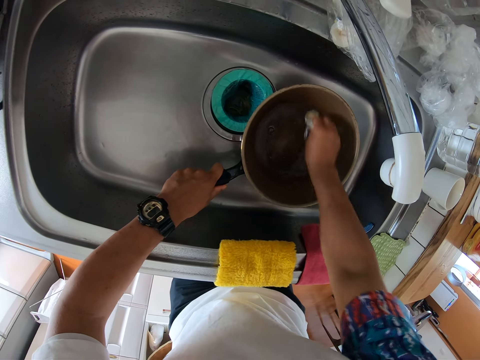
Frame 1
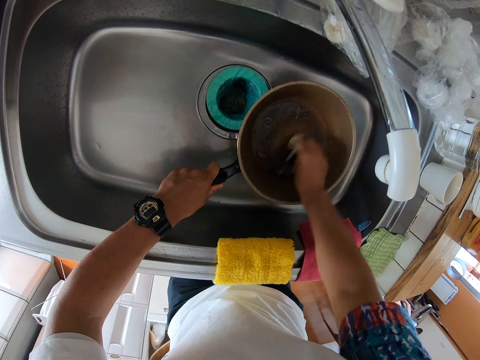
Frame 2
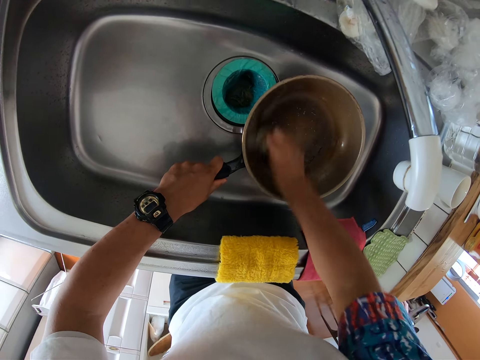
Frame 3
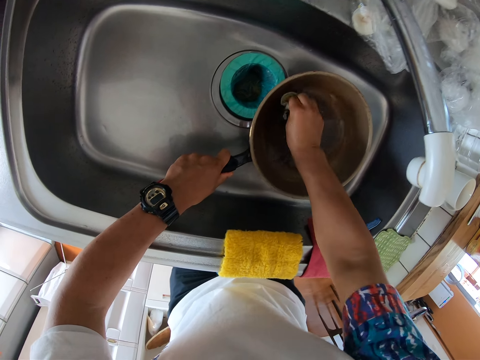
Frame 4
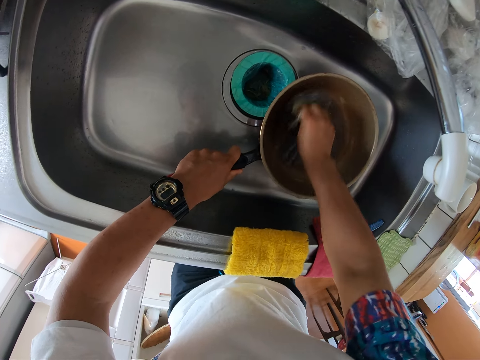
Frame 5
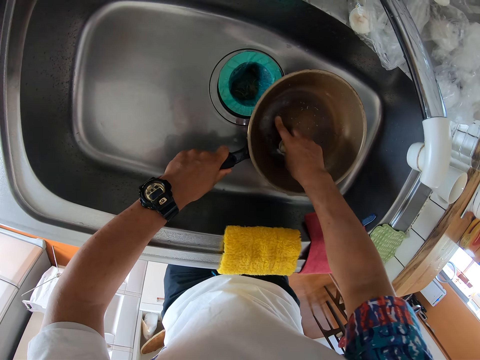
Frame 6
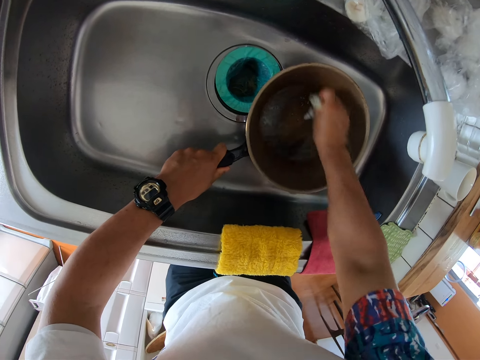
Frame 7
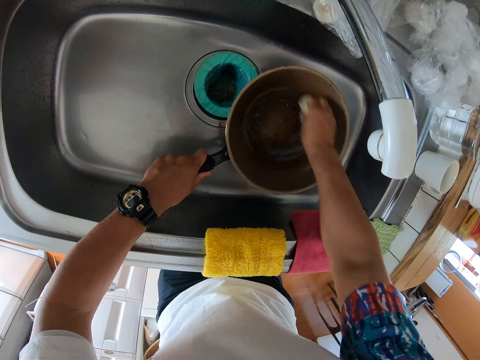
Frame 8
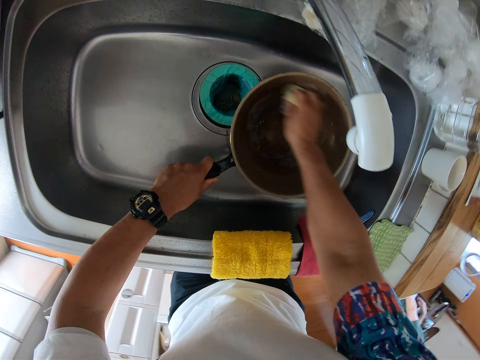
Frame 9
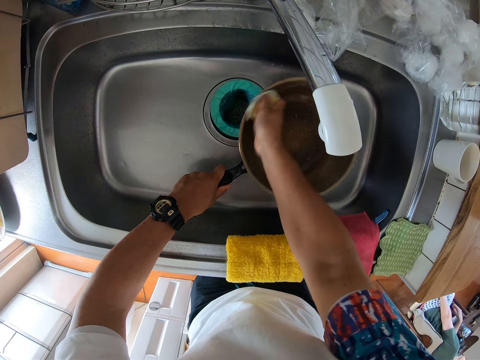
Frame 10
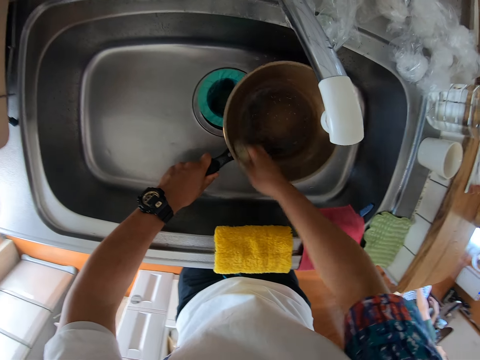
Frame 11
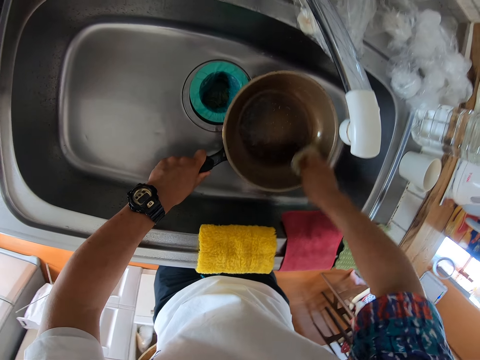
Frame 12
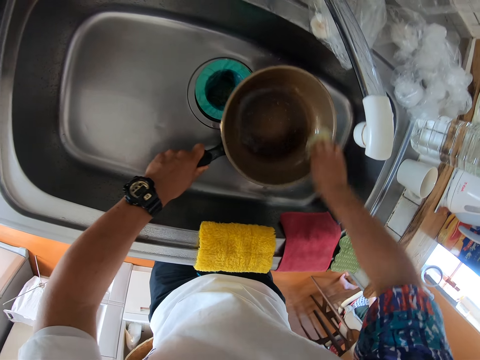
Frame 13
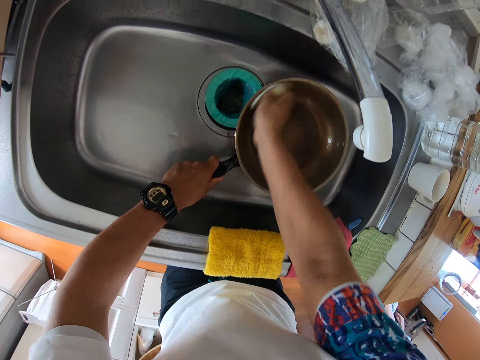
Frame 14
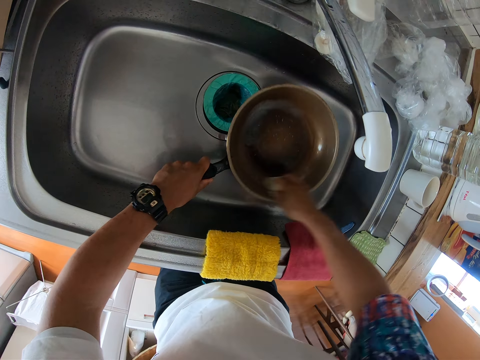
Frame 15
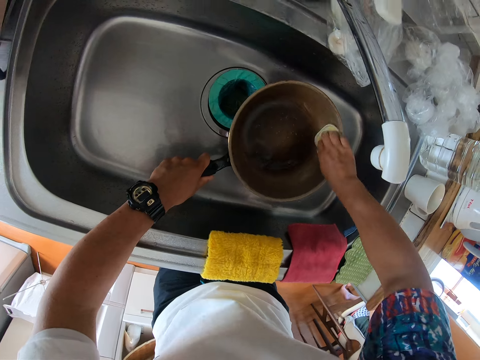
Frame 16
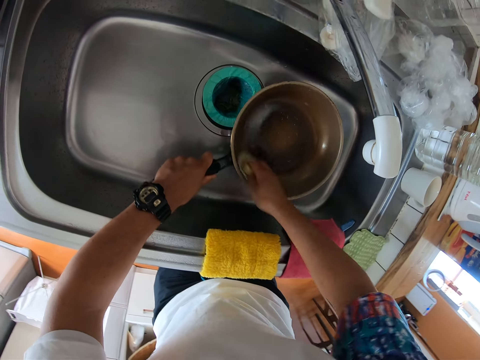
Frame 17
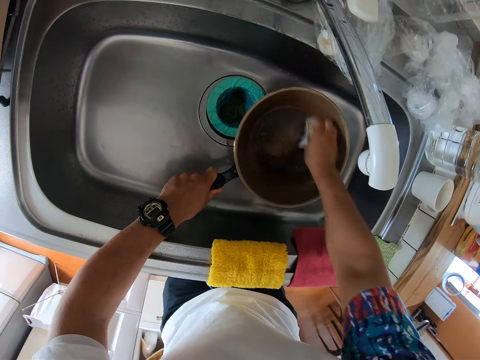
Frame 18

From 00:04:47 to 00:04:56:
The camera wearer rubs the frying pan with the finger. They clean the frying pan with a dish rag.

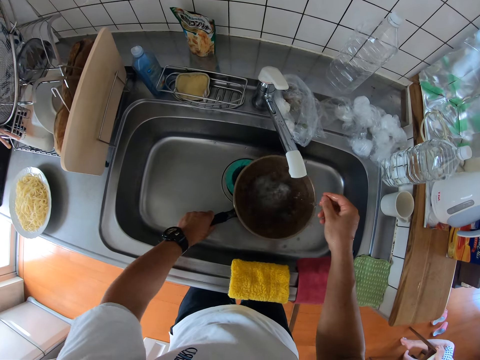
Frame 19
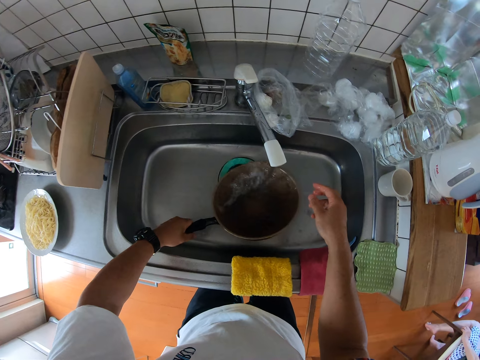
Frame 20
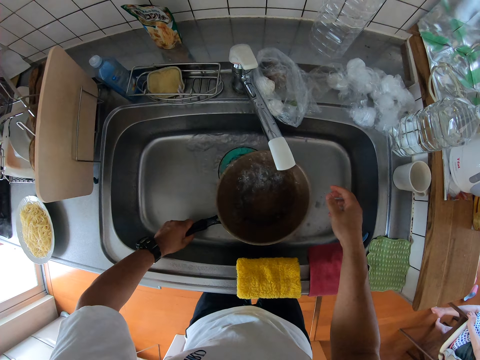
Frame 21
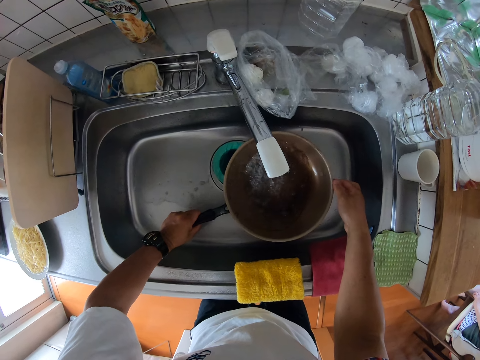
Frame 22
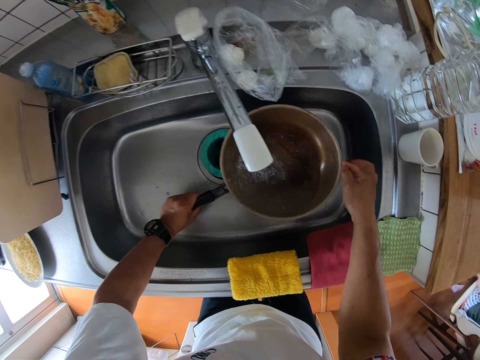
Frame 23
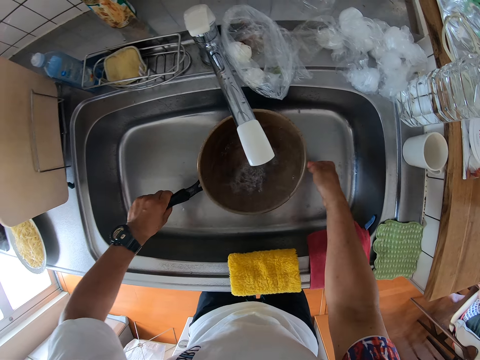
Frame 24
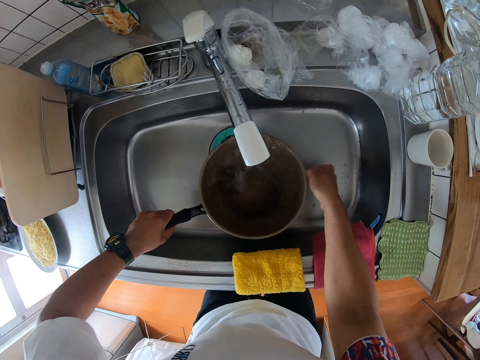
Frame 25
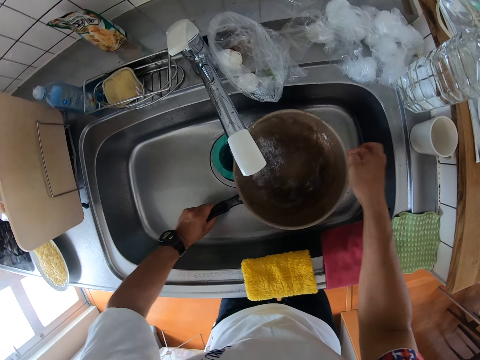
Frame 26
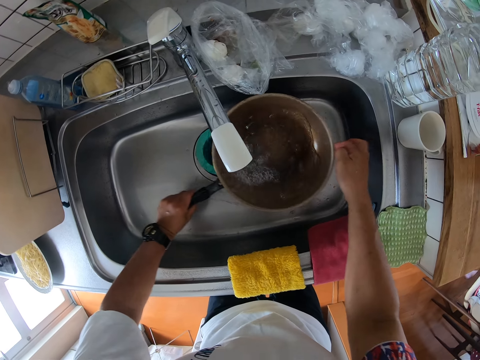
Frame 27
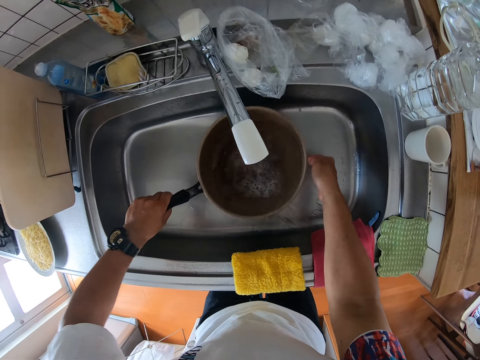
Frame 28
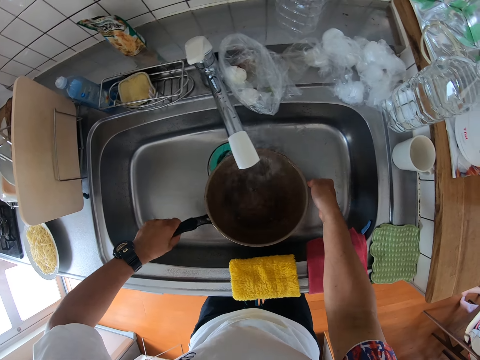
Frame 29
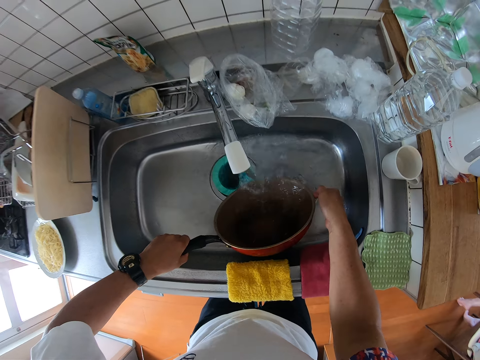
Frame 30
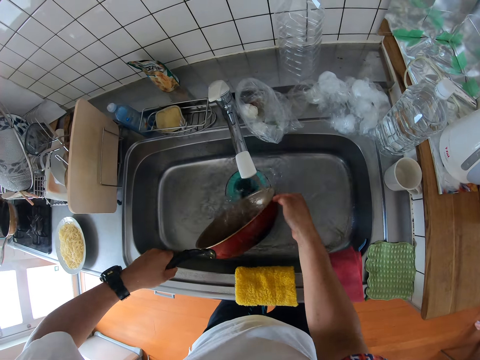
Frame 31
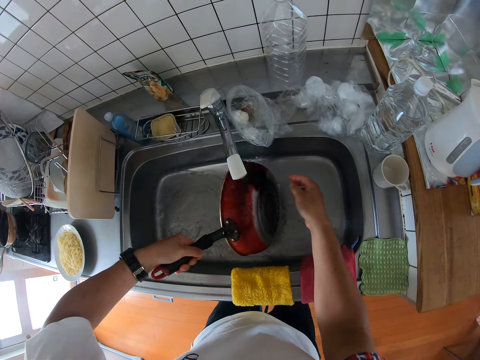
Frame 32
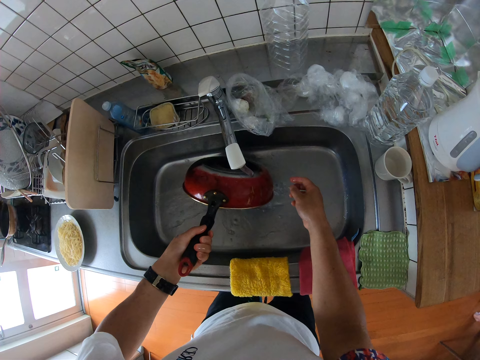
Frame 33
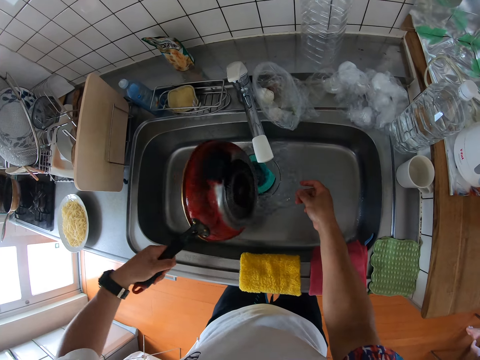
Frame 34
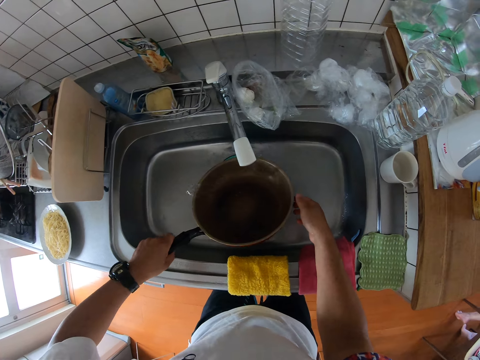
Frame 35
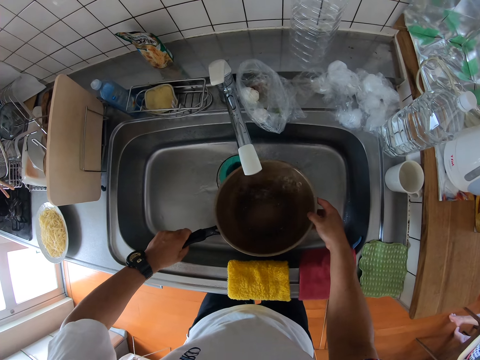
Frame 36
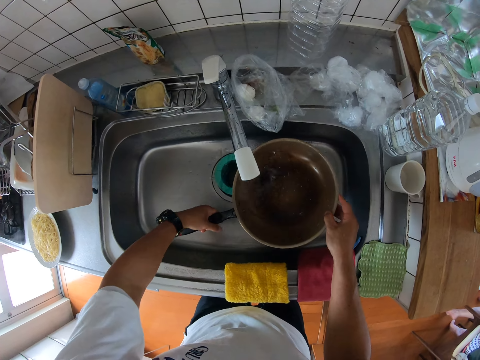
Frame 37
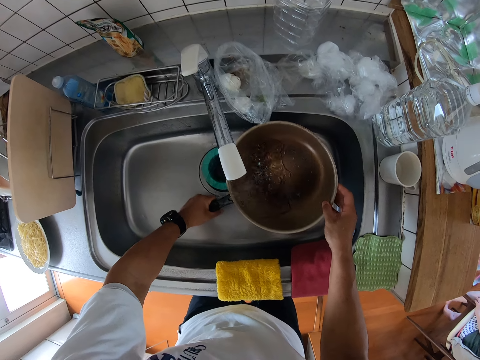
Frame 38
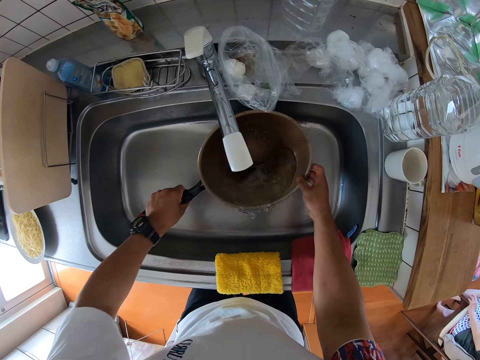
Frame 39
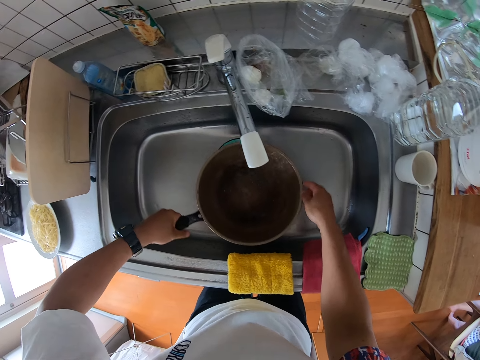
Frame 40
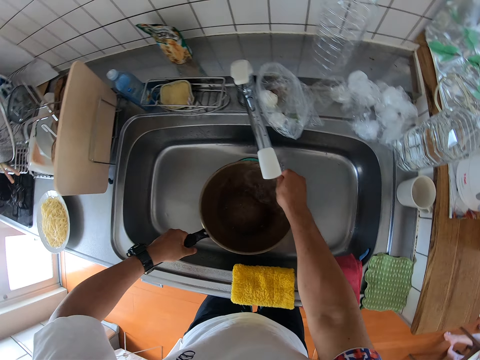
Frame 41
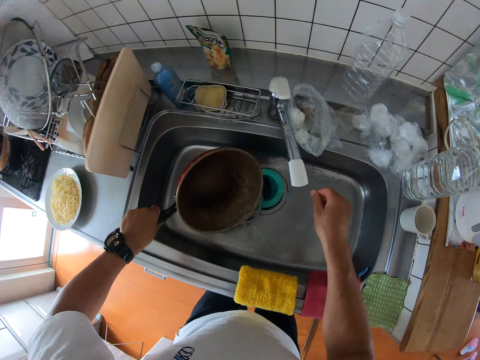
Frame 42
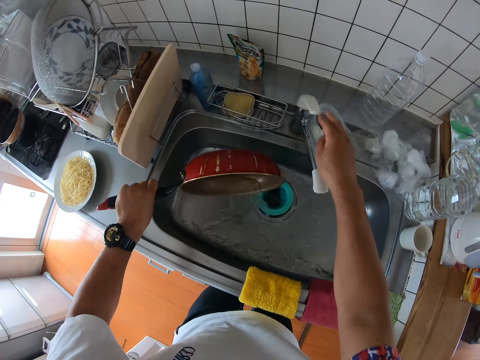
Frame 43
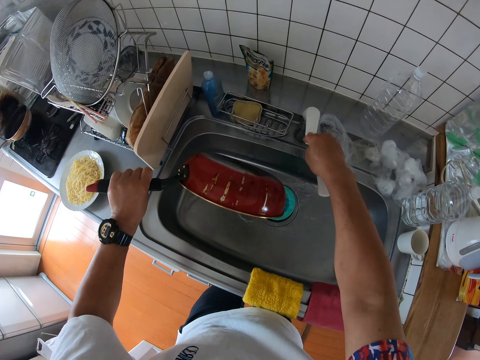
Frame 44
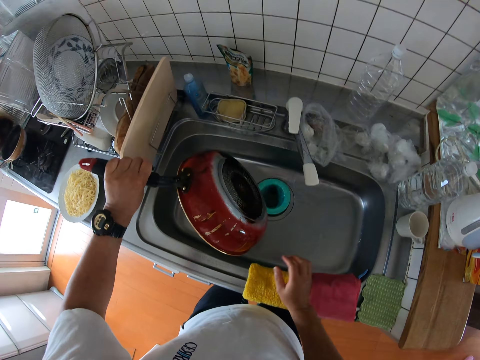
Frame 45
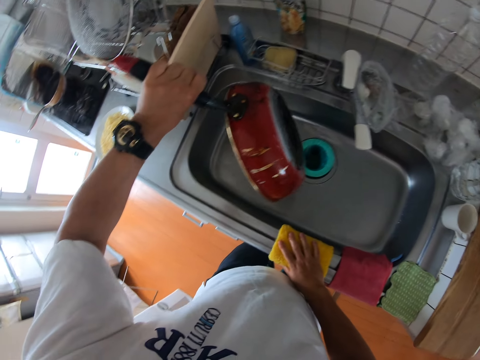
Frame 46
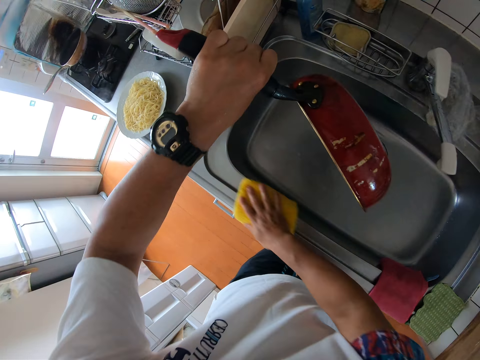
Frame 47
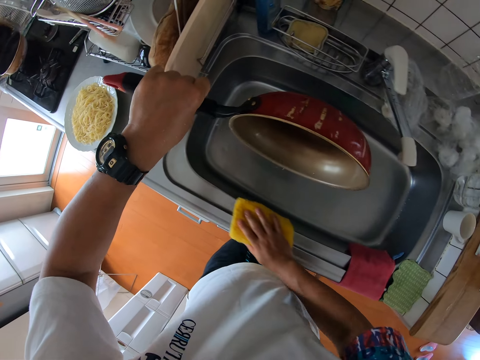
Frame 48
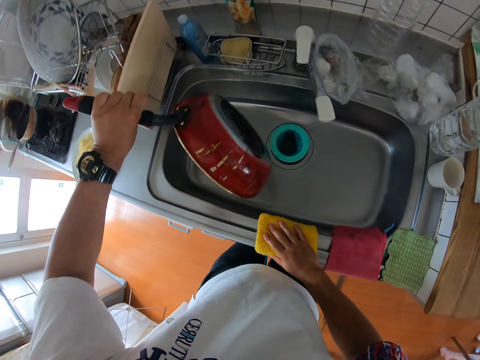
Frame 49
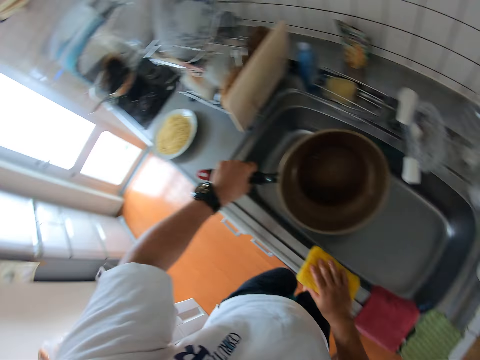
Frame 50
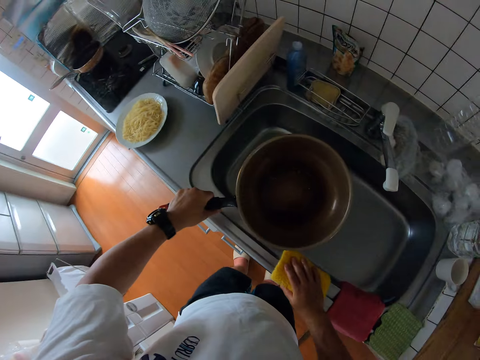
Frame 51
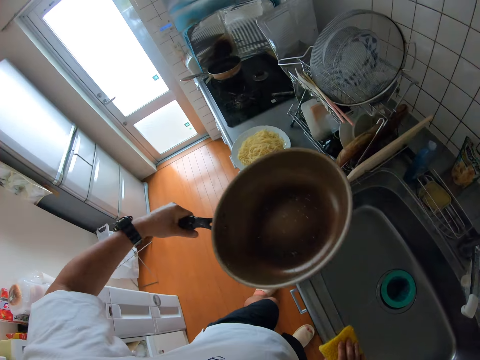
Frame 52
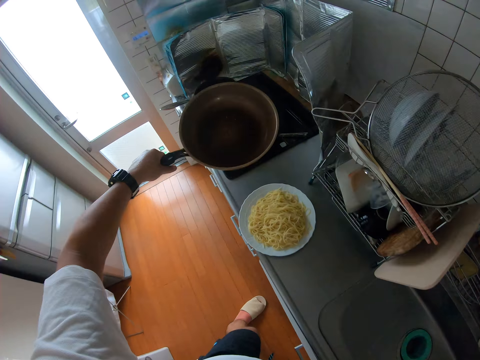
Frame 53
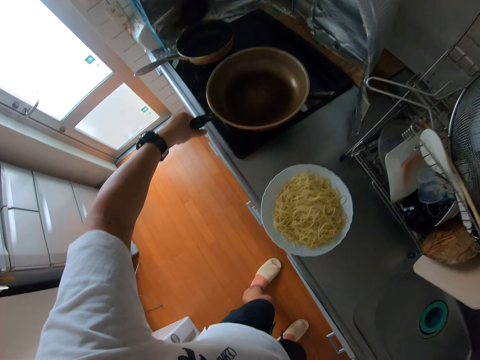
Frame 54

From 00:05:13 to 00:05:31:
The camera wearer rinses the frying pan with water in the sink. They turn the frying pan. They rinse the frying pan with water in the sink. They close the kitchen tap. They hold the sponge cloth on the sink. They clean the sink with the sponge cloth. They stare at the frying pan.
